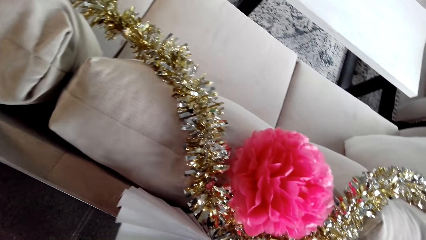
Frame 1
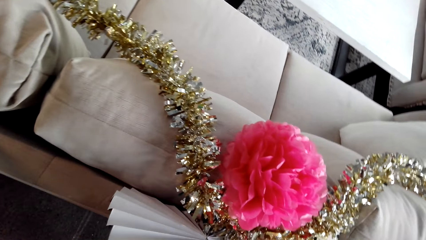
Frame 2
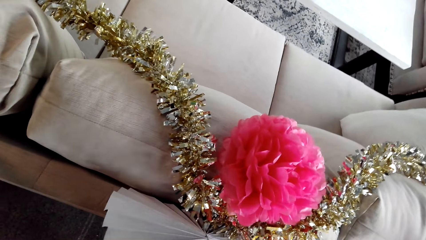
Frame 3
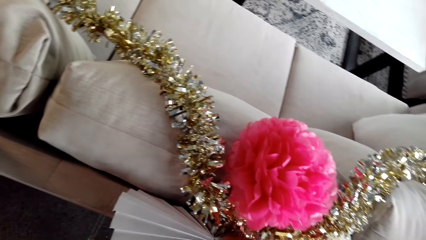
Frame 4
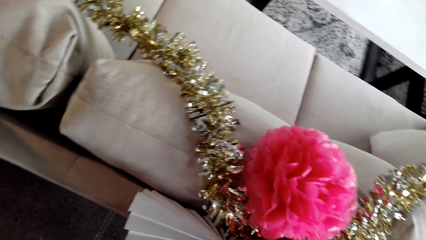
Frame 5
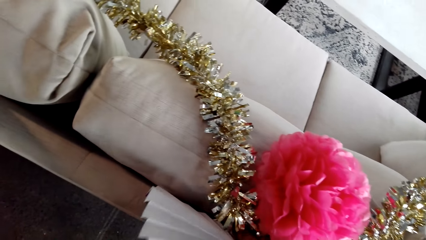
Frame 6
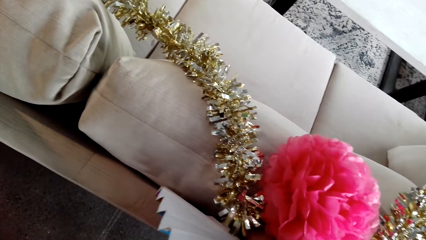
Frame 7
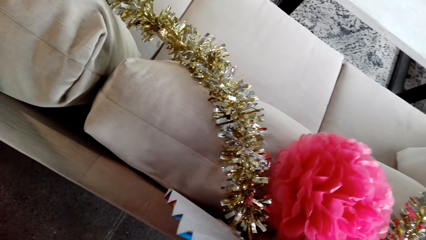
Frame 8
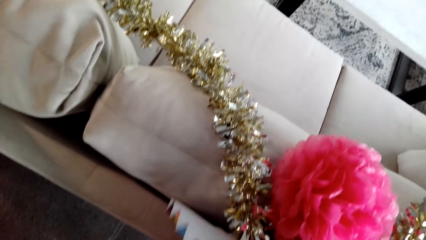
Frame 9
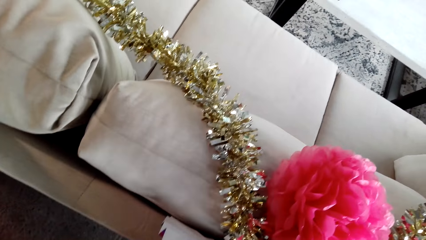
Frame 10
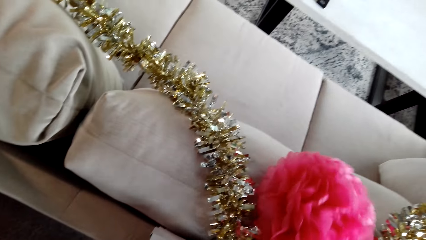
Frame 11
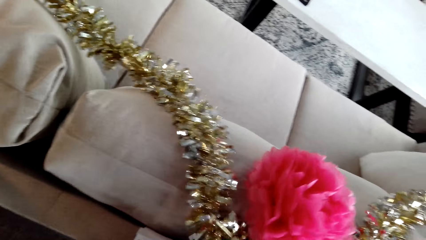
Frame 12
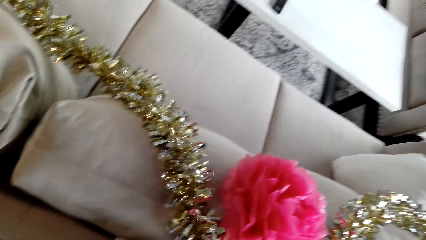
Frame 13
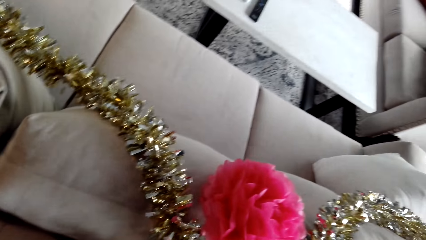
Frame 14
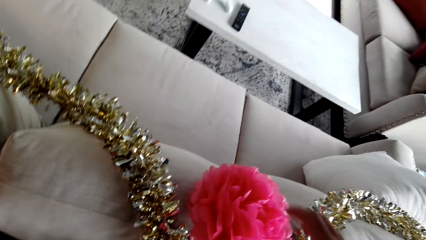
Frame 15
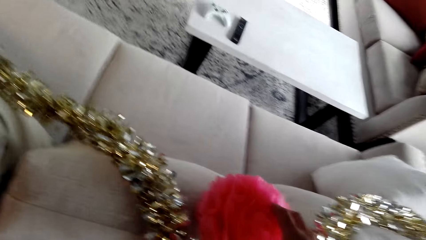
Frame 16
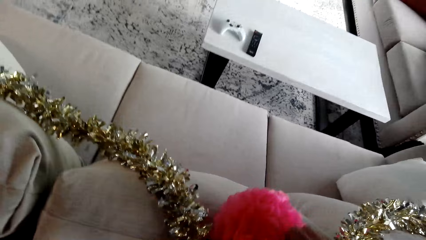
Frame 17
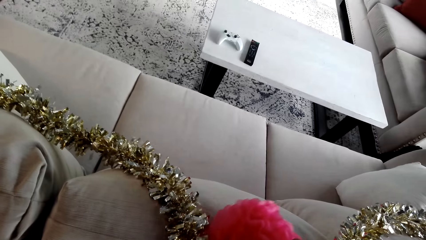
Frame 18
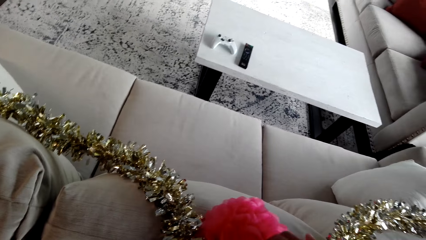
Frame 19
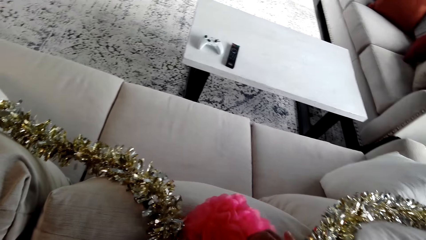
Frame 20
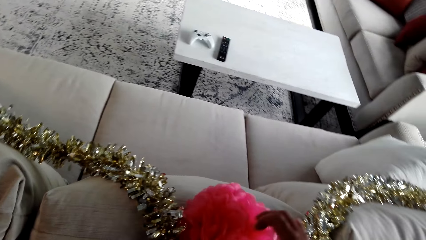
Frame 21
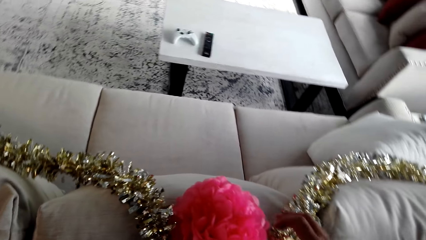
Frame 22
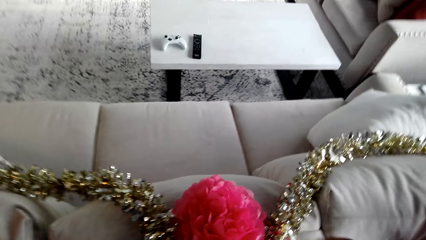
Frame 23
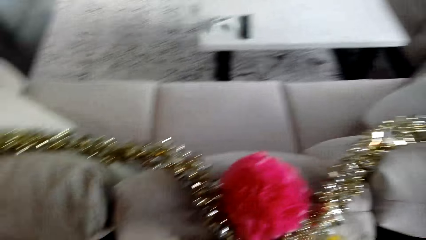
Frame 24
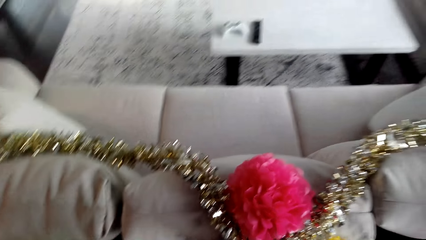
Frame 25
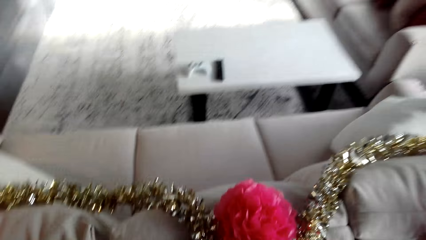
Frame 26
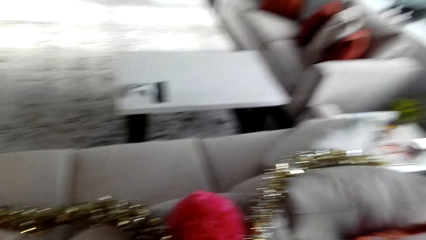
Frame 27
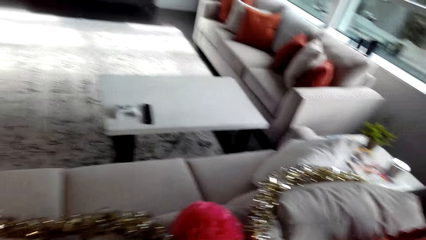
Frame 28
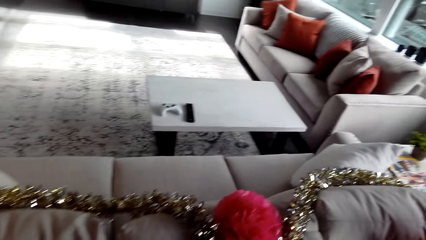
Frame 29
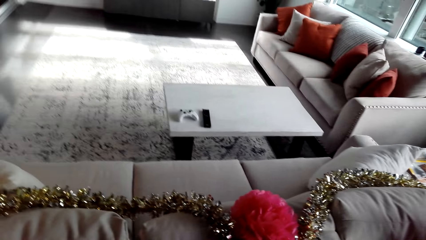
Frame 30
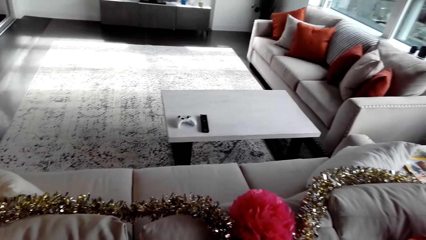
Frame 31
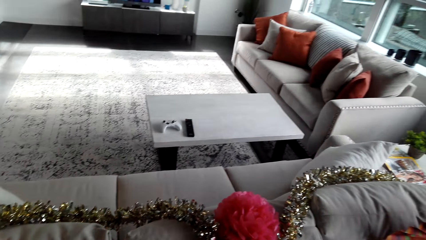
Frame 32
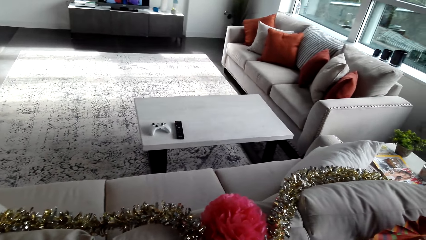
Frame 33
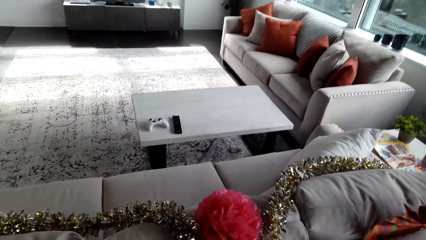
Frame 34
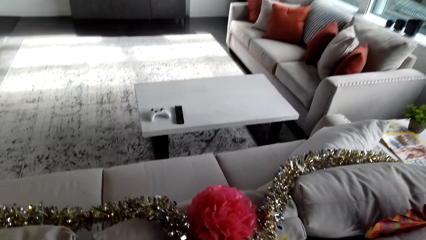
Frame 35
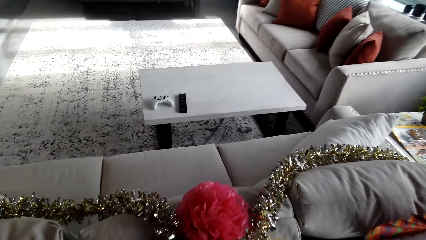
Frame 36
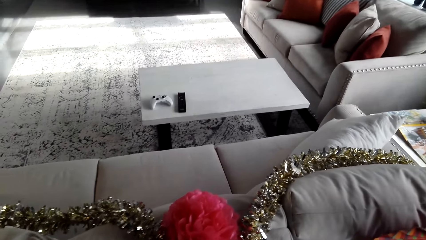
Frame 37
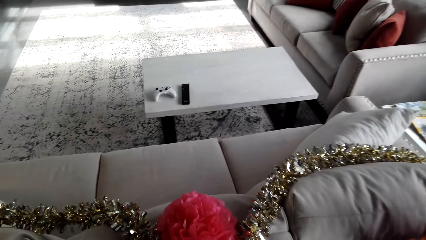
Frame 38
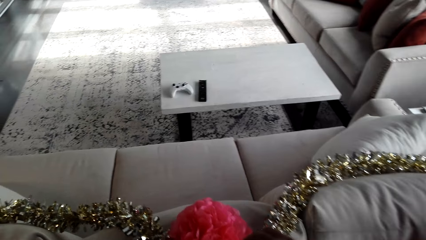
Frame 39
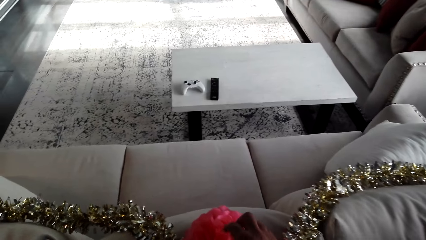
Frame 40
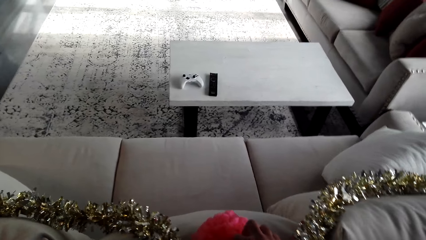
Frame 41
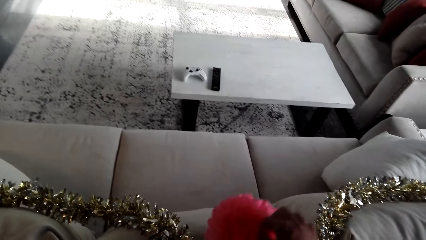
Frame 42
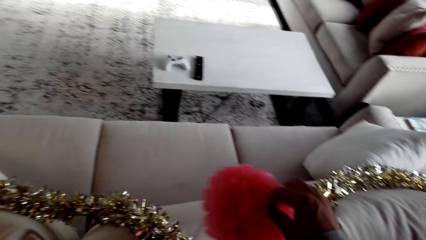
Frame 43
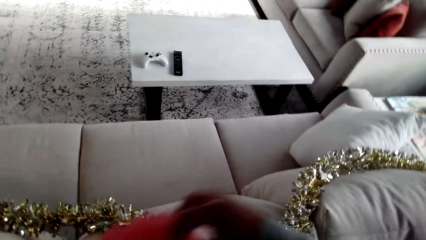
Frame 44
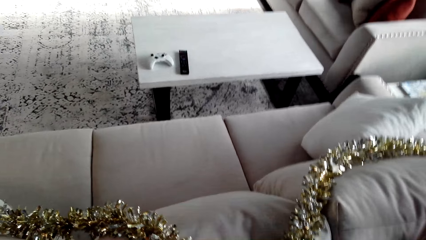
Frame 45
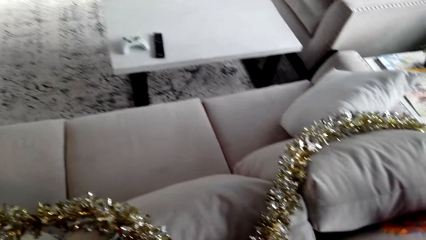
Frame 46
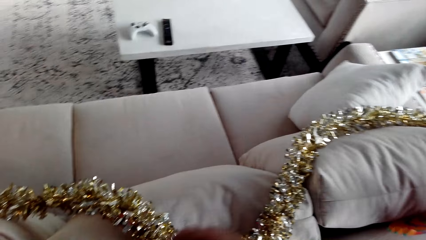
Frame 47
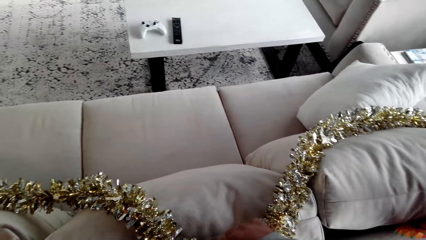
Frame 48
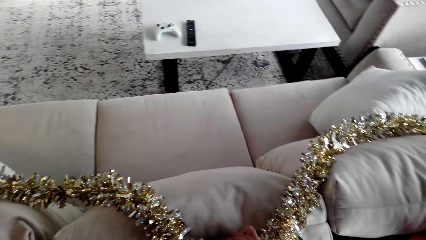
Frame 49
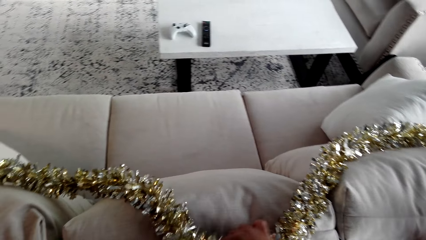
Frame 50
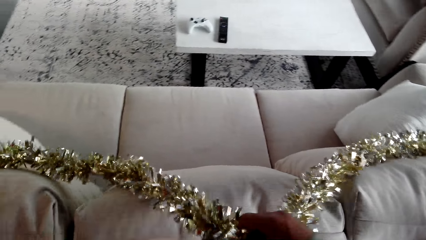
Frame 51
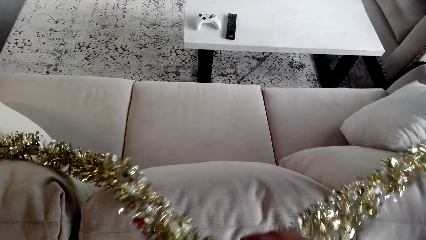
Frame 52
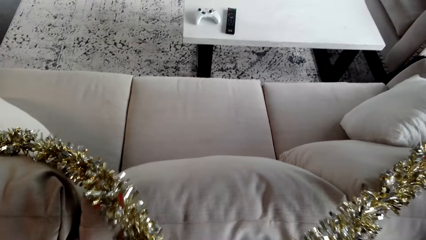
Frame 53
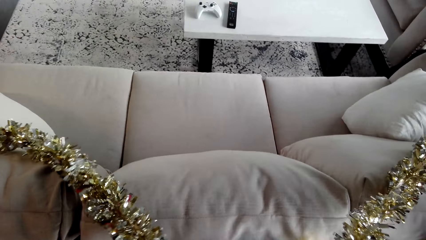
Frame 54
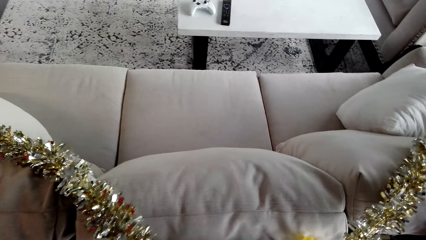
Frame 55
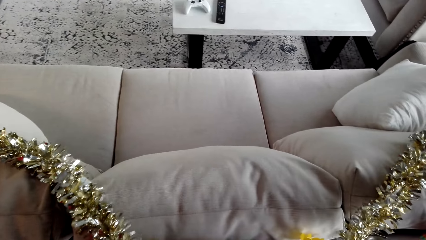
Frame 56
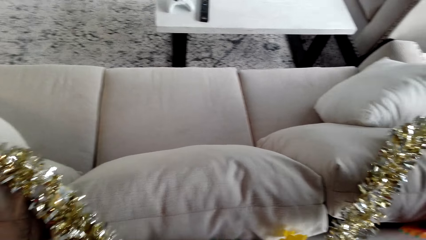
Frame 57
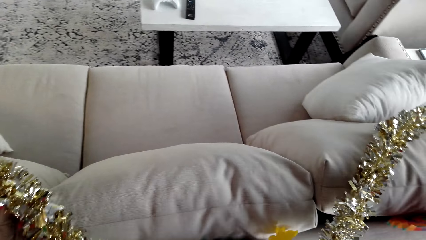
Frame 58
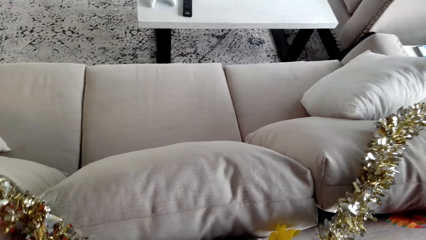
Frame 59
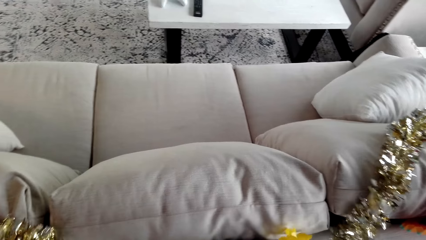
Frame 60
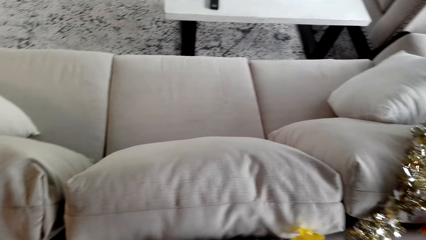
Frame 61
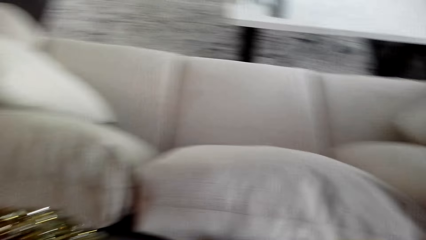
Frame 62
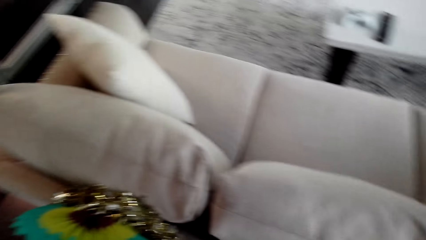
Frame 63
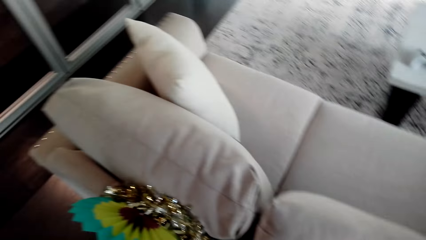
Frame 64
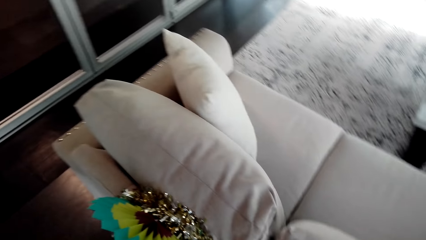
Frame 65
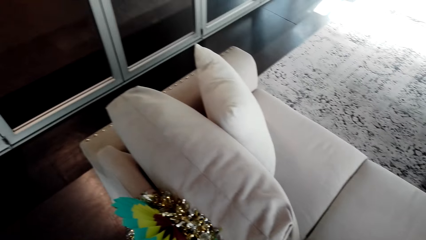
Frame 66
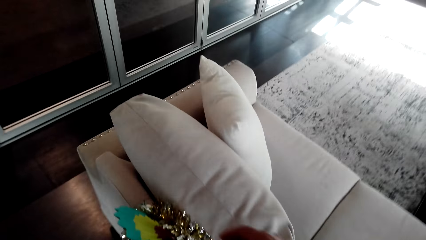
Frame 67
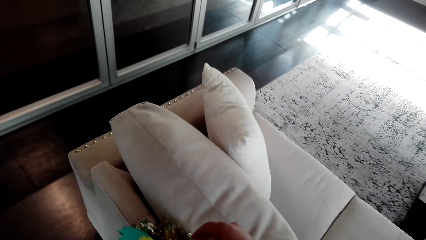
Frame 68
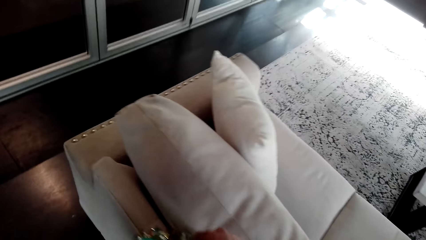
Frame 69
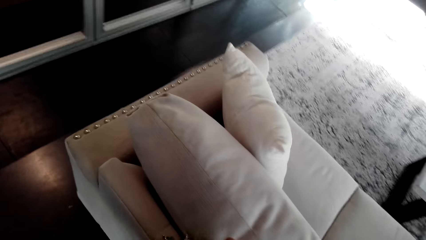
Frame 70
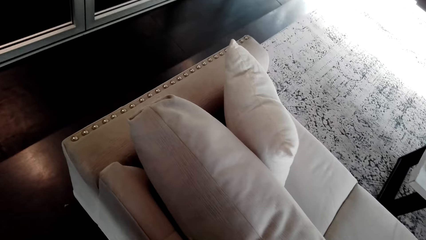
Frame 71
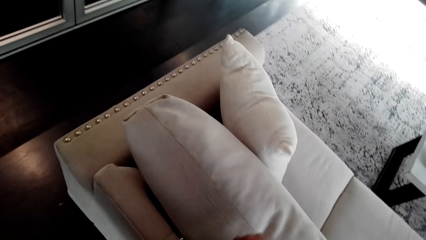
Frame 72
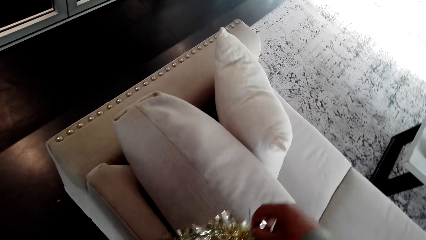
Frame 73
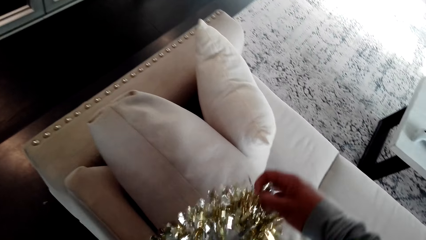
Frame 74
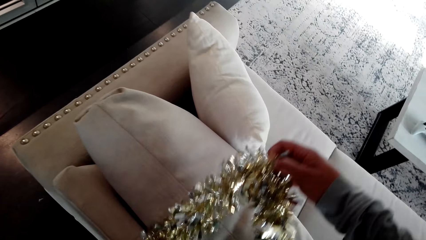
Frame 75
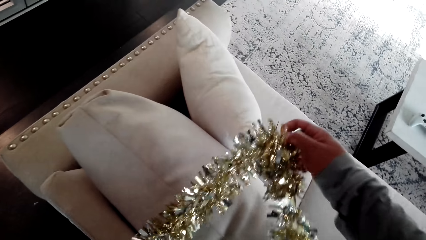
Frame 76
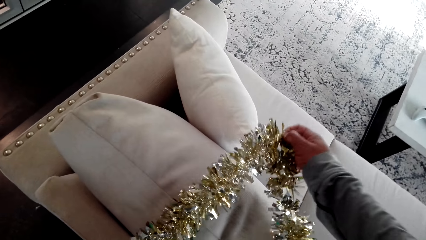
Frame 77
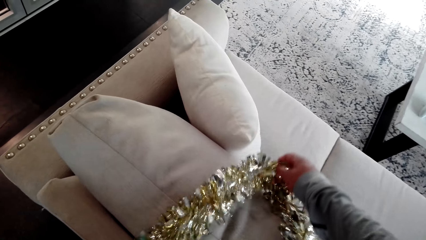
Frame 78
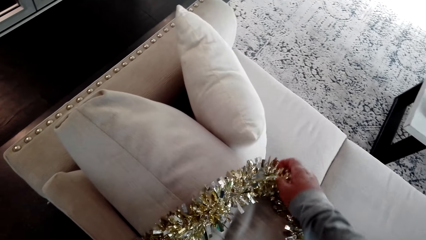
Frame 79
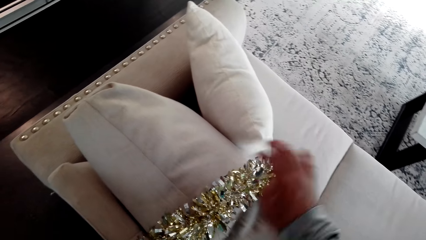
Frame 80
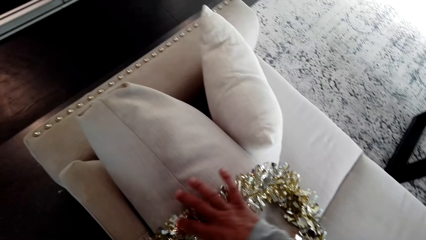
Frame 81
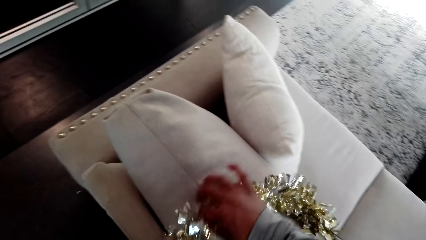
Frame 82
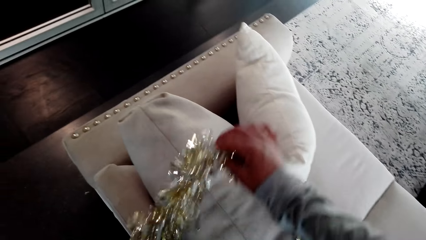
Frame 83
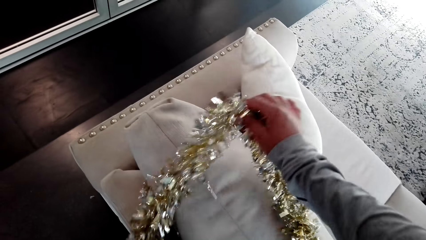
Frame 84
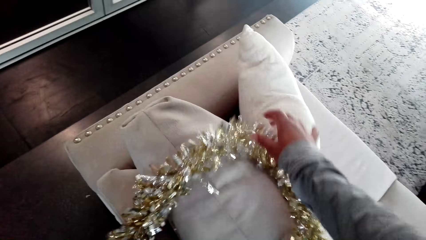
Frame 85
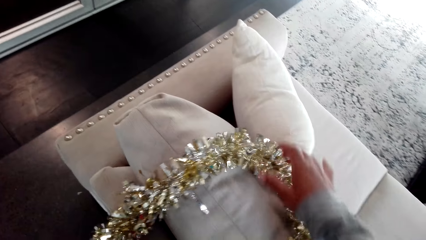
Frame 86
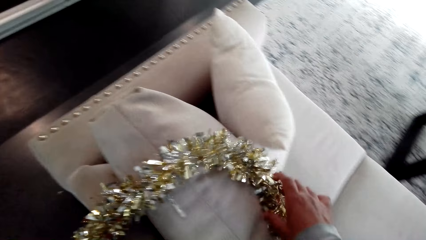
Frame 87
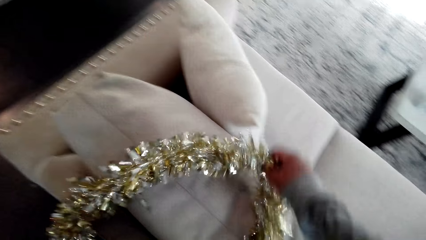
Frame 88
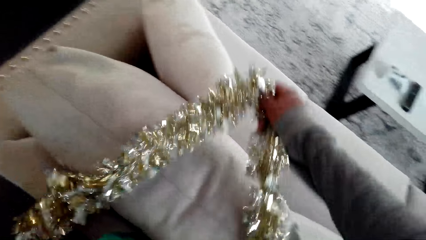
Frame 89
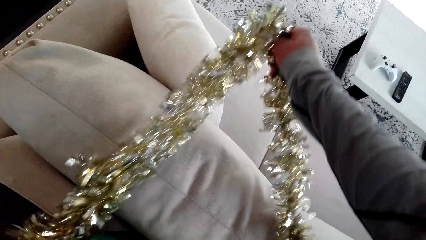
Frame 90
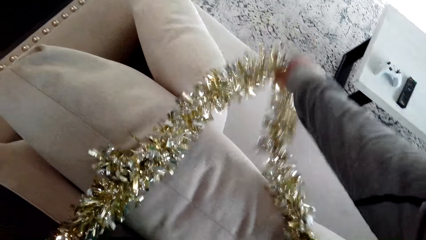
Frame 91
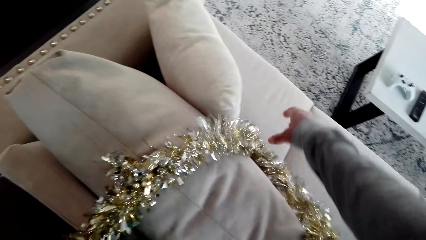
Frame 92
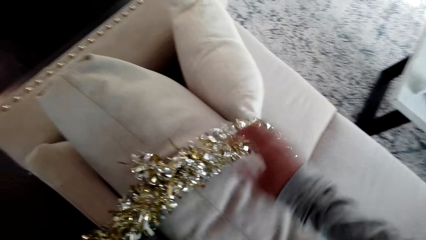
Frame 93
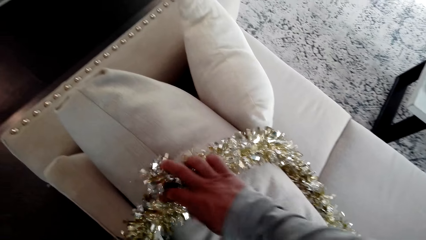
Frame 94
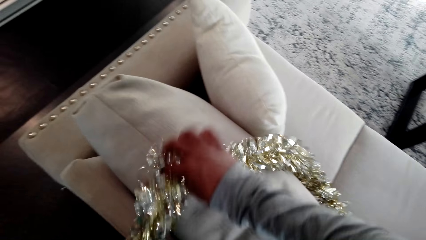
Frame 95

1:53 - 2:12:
The camera wearer picks up the tinsel from the couch.
